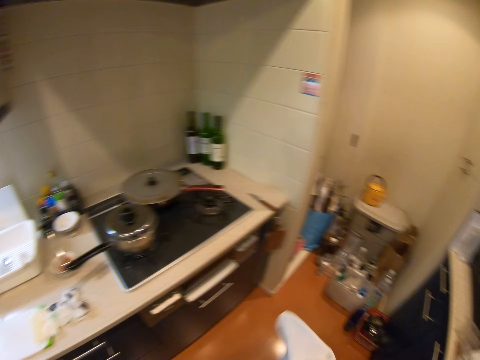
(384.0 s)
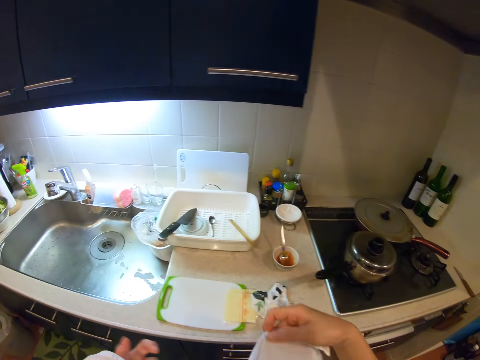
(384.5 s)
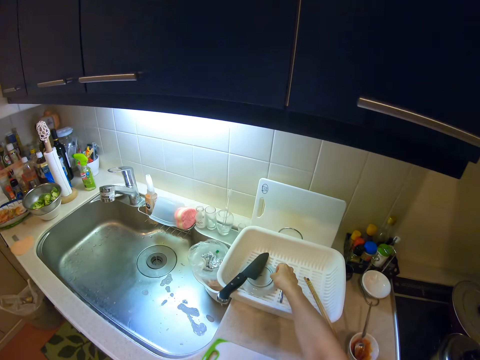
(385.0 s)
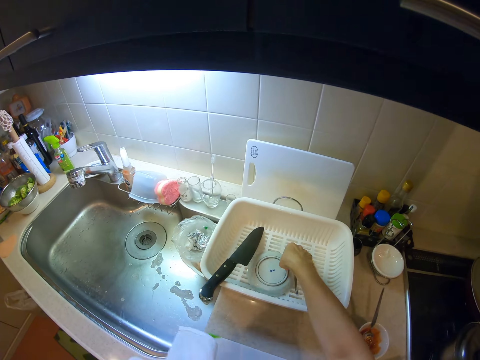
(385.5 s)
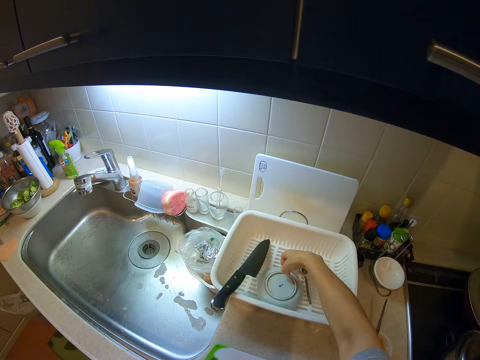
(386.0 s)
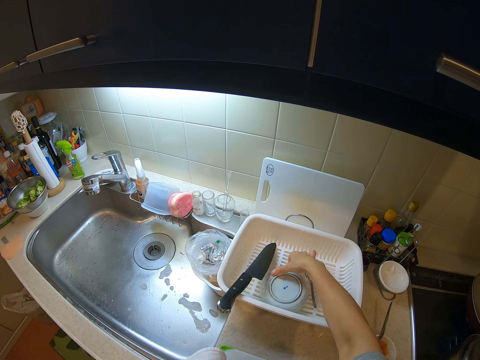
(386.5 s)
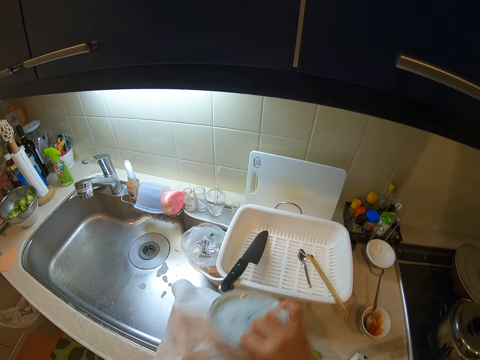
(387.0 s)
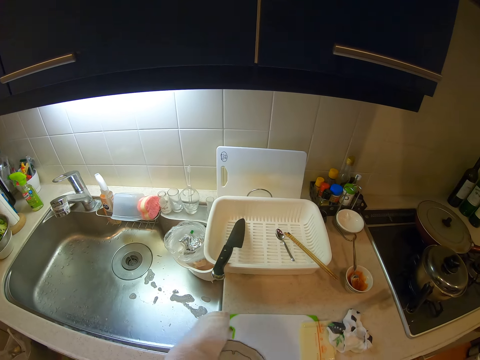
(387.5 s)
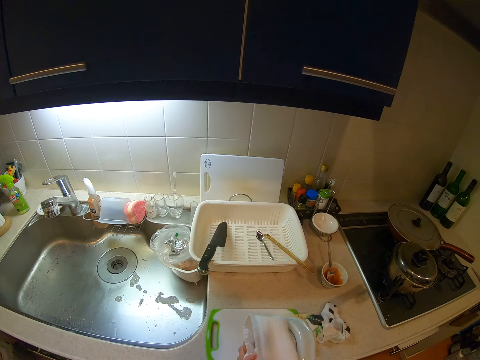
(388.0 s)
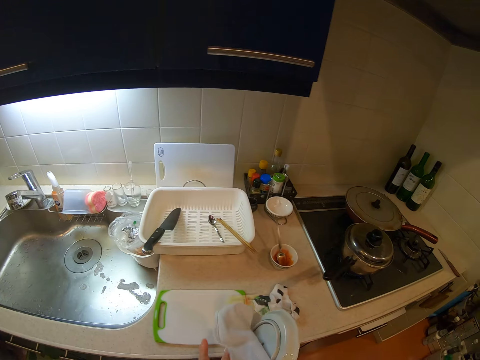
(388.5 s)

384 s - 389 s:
The camera wearer picks up some serveware from the rack on the kitchen slab. They clean the serveware with the white hand towel.

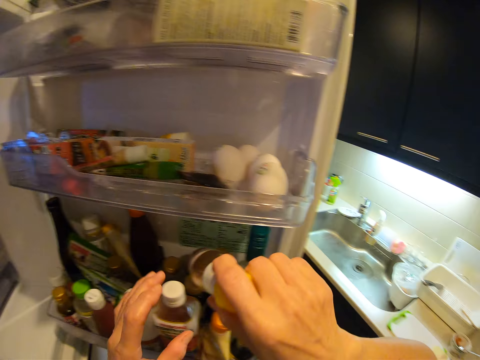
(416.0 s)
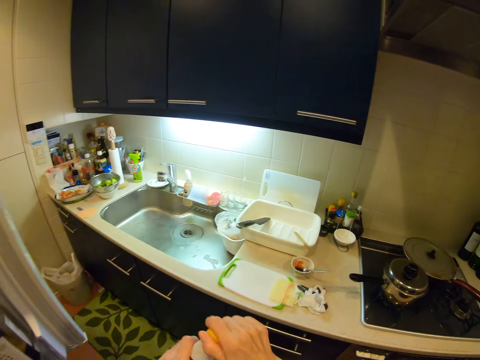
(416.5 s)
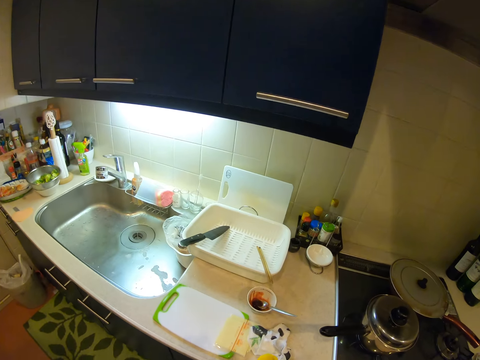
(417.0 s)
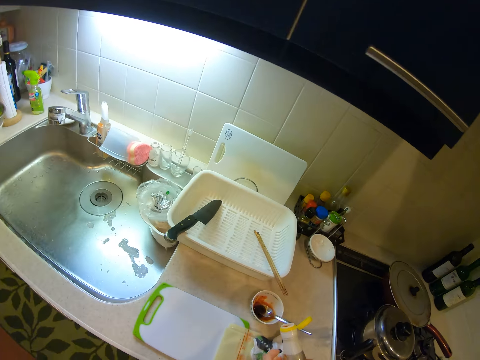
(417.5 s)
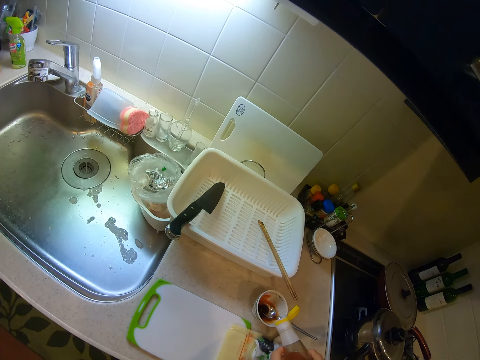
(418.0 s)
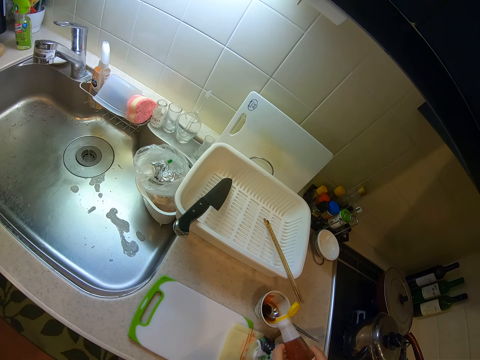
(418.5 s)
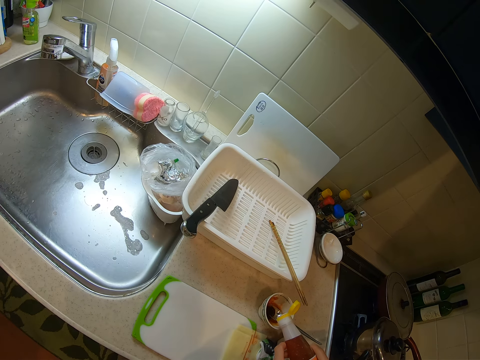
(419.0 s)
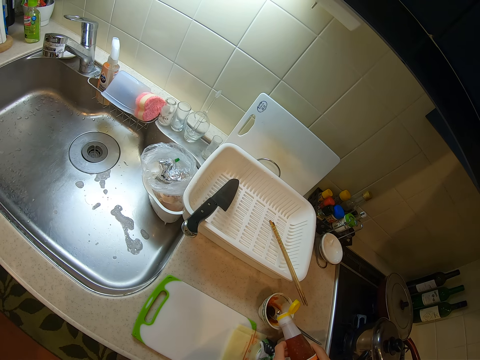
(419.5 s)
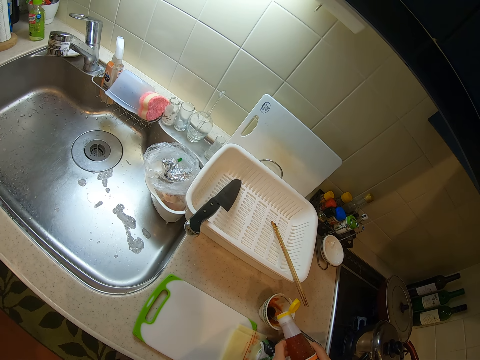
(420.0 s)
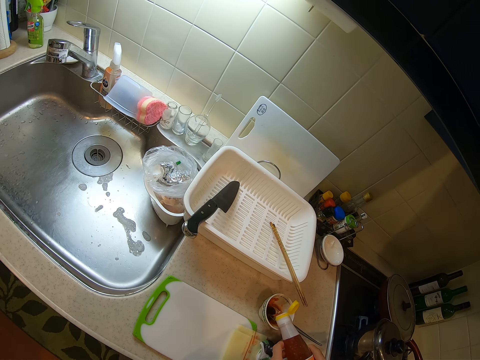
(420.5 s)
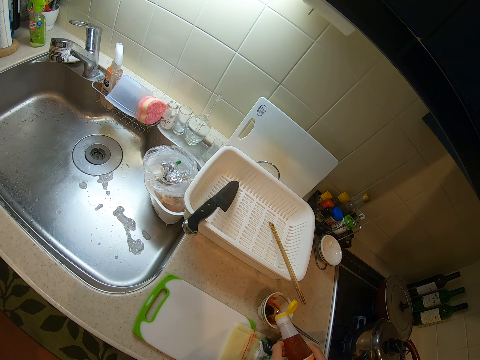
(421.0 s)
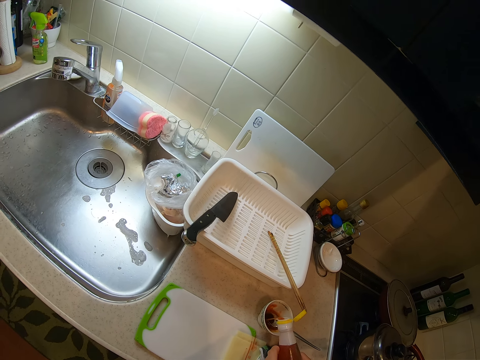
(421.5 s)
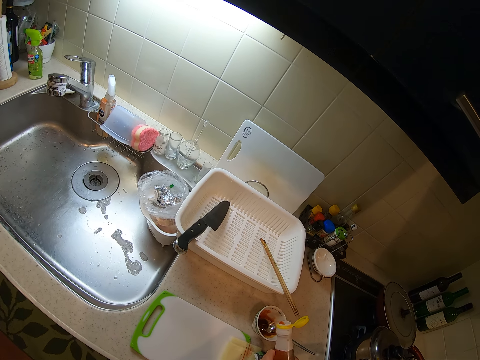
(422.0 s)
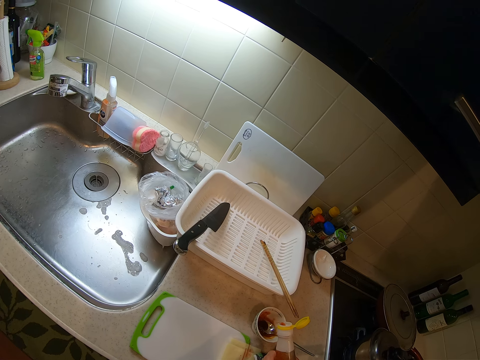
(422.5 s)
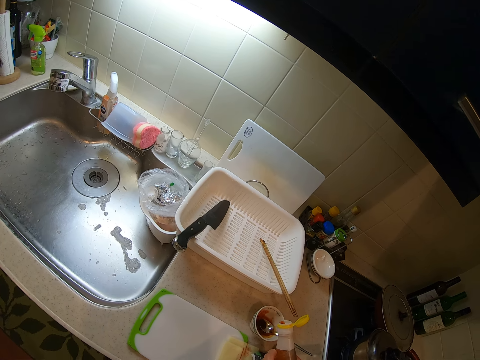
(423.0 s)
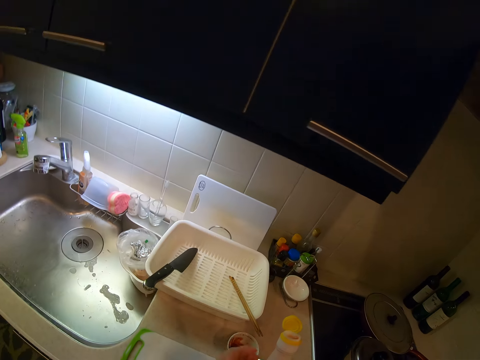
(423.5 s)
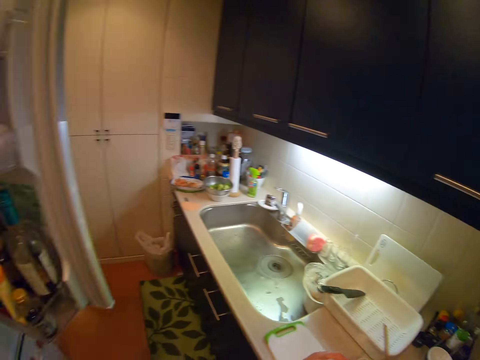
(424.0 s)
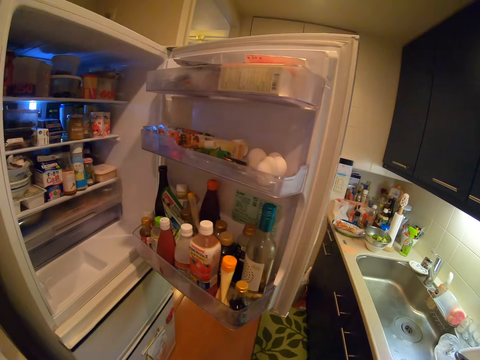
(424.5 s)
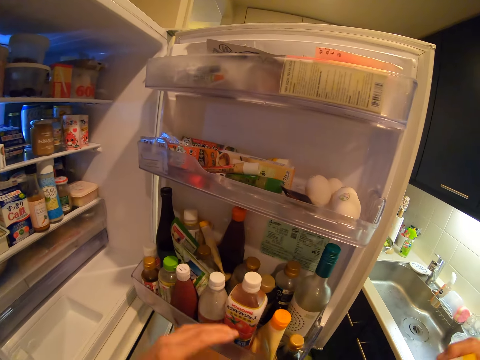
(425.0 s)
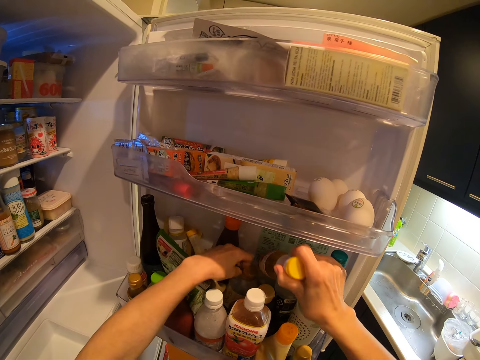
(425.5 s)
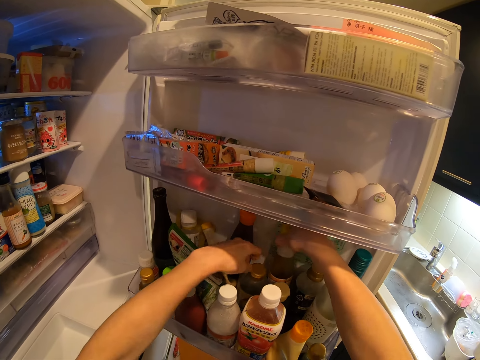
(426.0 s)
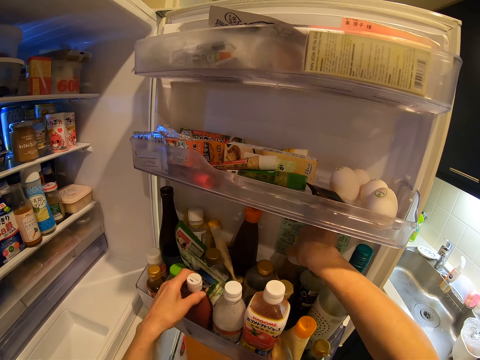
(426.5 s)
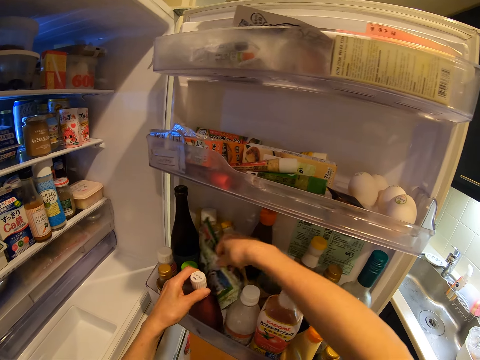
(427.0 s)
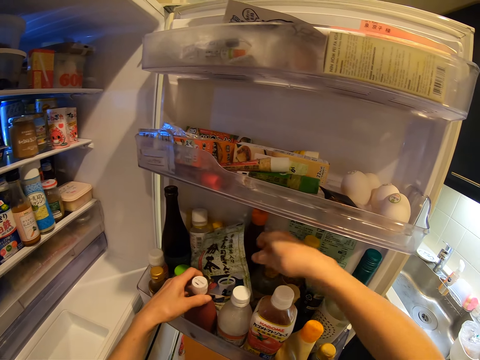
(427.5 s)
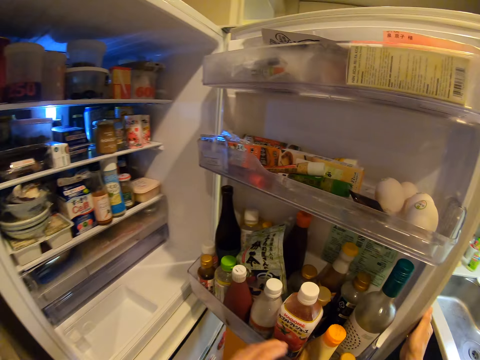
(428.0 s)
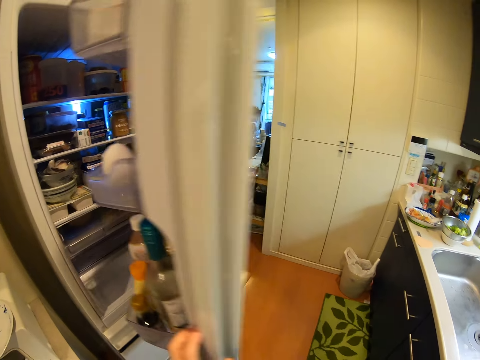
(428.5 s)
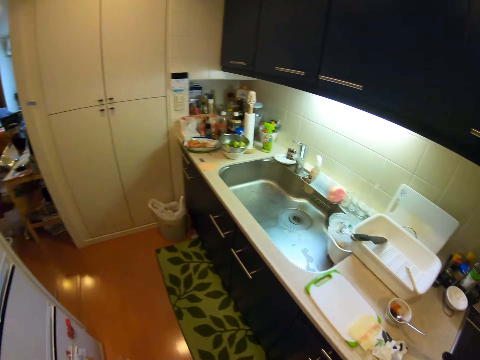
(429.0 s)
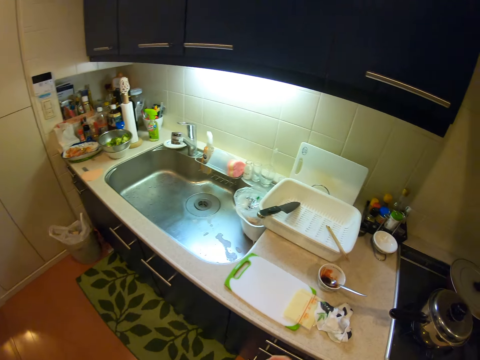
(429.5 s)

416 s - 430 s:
The camera wearer picks up another bottle. She opens the bottle of syrup with her right hand. She pours some syrup into the ketchup plate. She moves the camera. She closes the bottle of syrup with her left hand. She keeps the bottle of syrup back in the refrigerator. She adjusts a nylon in the refrigerator with her right hand. She pulls a paper. She closes the refrigerator with her right hand.

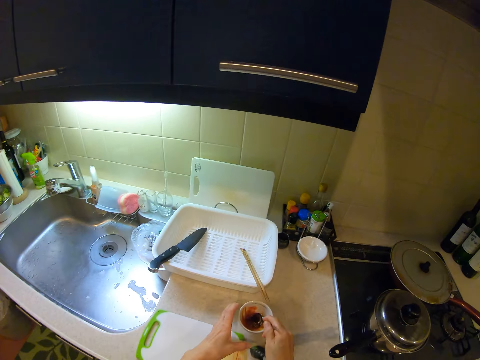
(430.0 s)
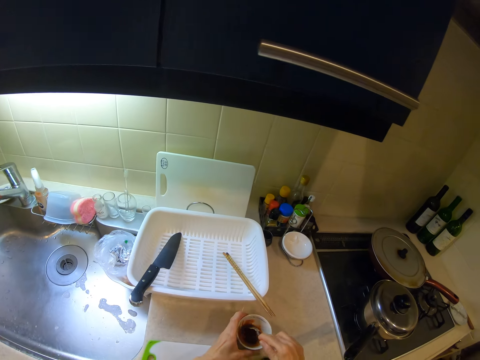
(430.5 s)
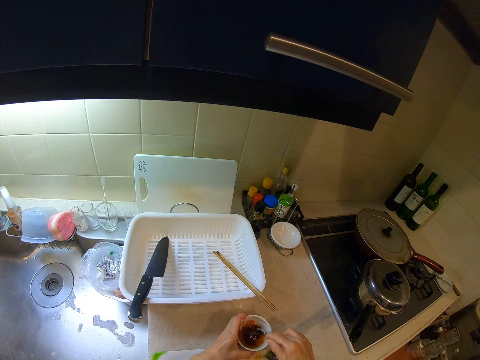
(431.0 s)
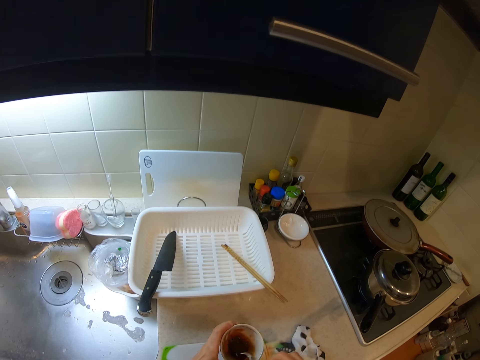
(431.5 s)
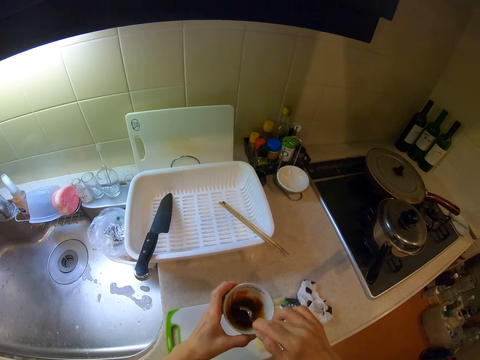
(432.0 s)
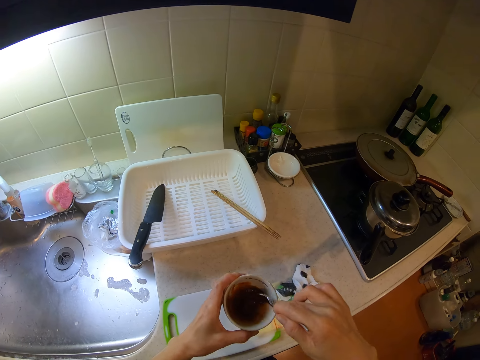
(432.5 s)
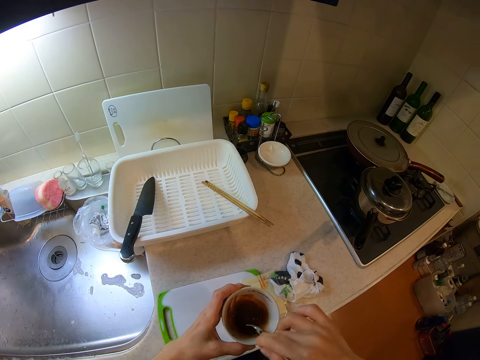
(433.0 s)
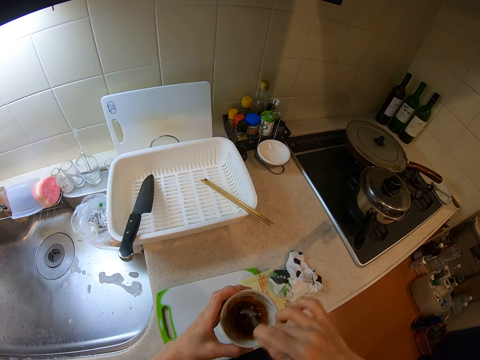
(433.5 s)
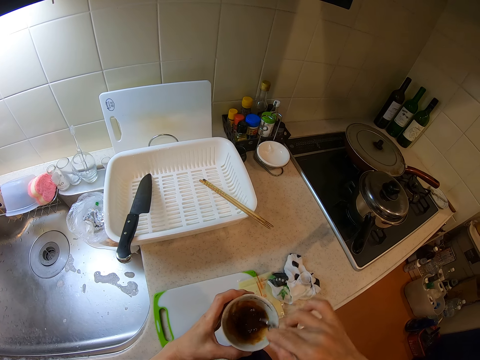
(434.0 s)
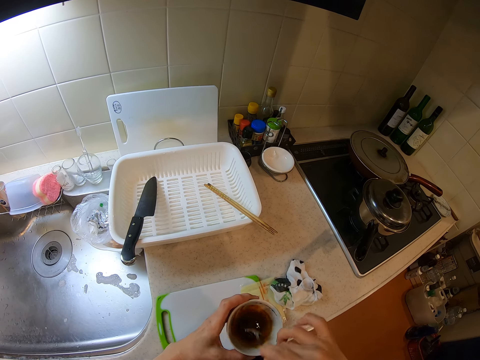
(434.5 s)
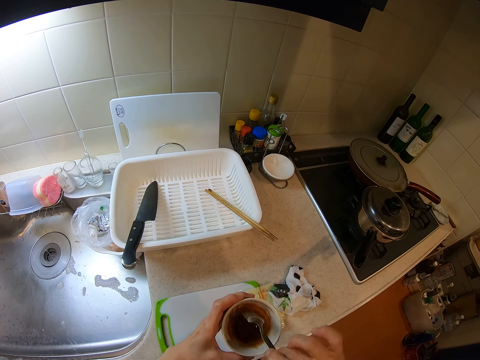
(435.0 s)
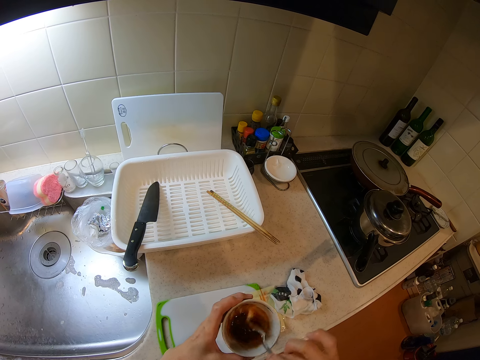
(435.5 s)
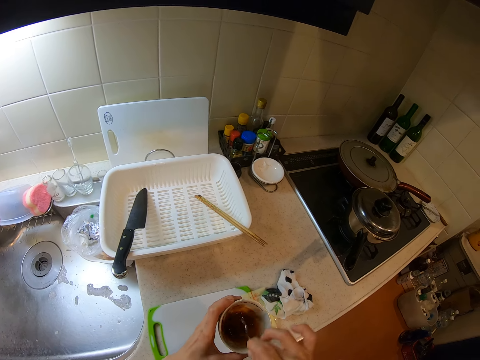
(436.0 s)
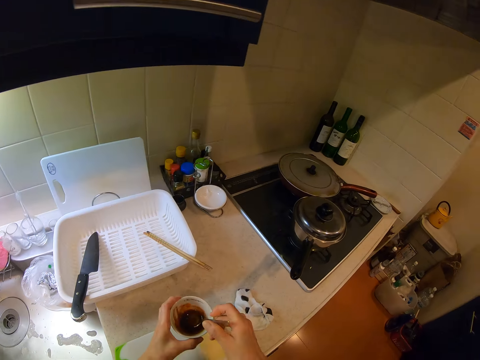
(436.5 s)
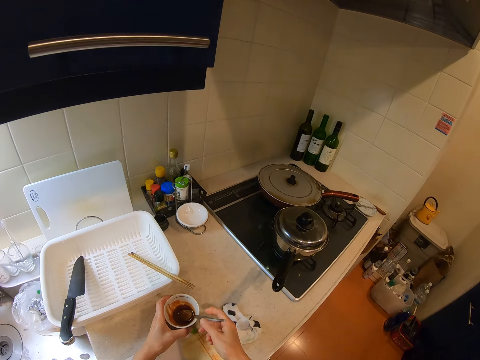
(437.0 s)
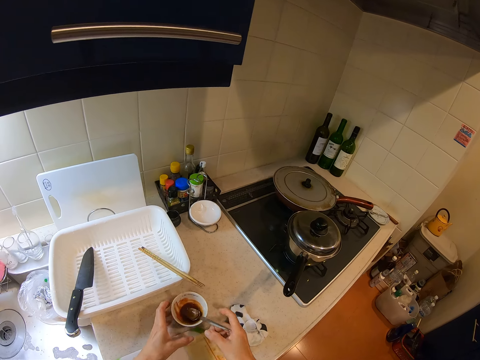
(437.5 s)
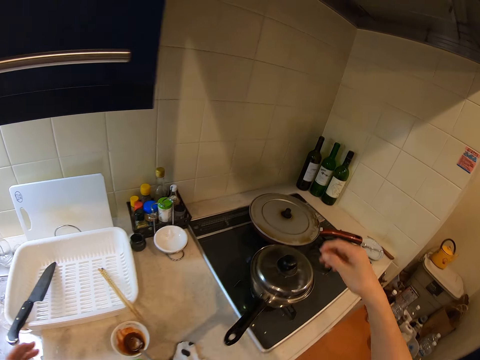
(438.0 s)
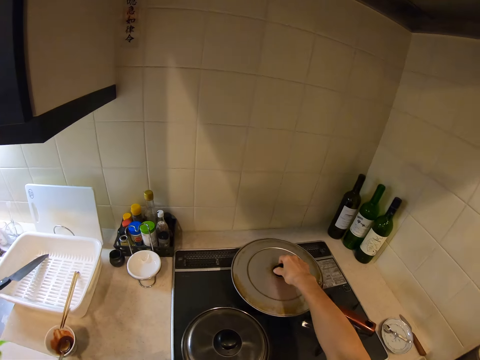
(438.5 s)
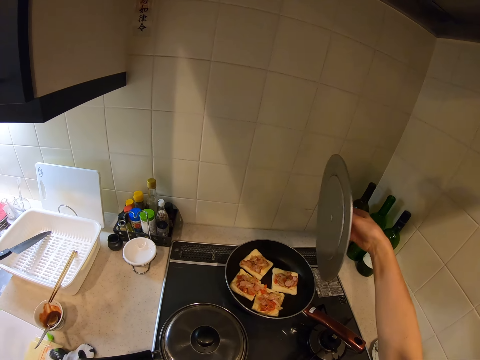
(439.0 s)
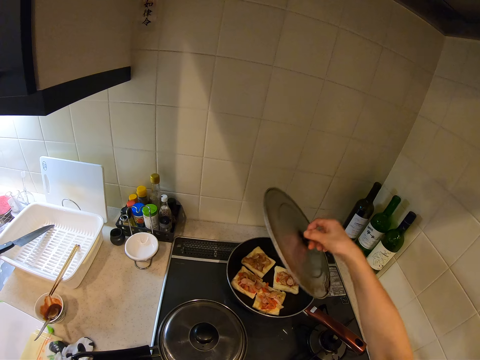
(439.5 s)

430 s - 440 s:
The camera wearer stirs the ketchup and syrup in the ketchup plate or bowl together with the spoon. She carries the ketchup plate from the kitchen slab with her left hand. She stirs something in the bowl. She puts the ketchup plate on the kitchen slab. She lifts the cover of the frying pan with her right hand.
